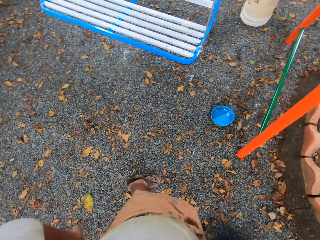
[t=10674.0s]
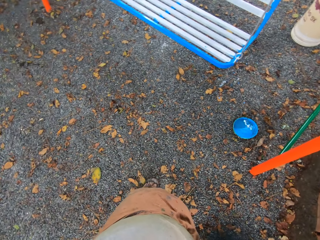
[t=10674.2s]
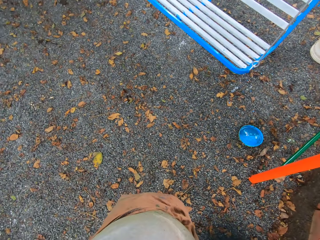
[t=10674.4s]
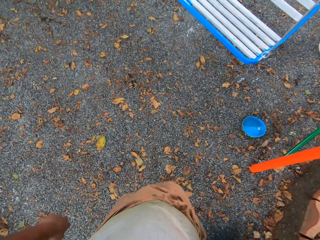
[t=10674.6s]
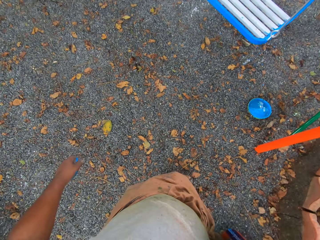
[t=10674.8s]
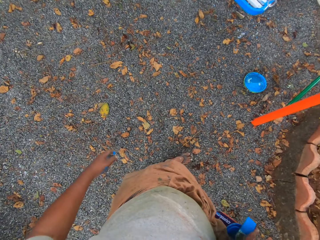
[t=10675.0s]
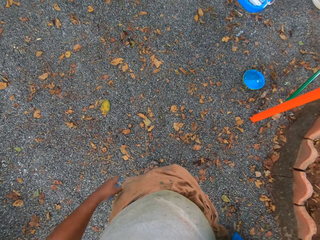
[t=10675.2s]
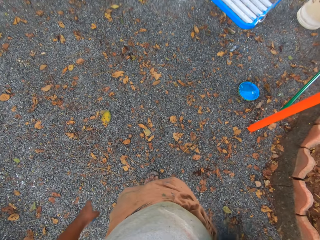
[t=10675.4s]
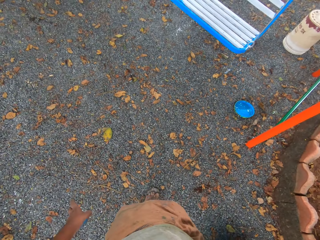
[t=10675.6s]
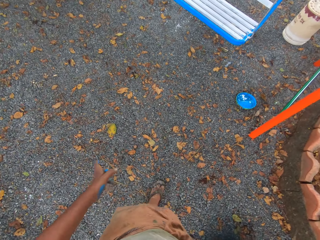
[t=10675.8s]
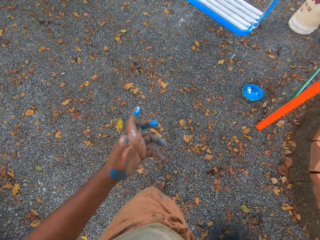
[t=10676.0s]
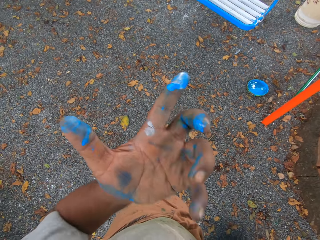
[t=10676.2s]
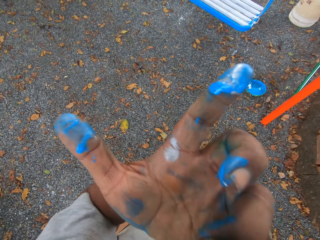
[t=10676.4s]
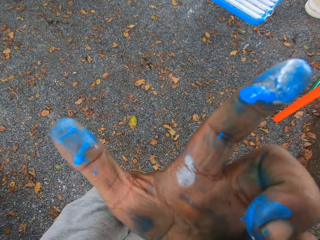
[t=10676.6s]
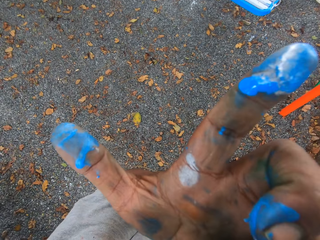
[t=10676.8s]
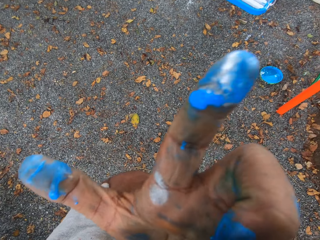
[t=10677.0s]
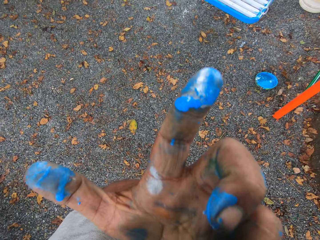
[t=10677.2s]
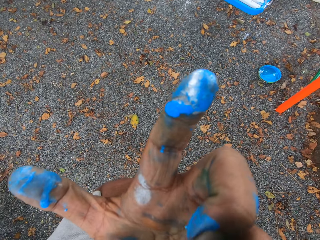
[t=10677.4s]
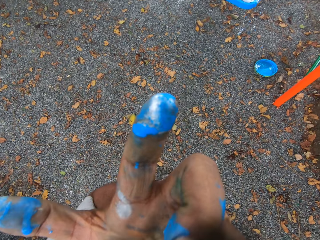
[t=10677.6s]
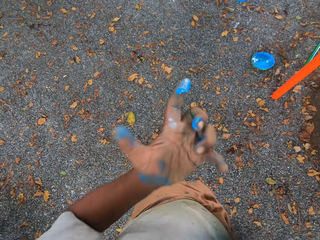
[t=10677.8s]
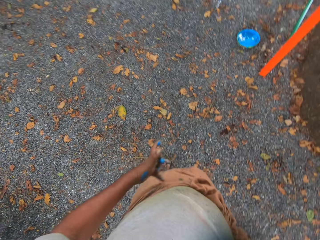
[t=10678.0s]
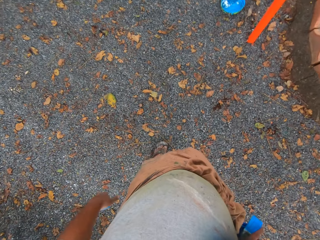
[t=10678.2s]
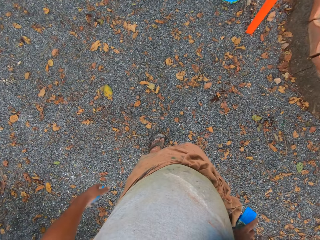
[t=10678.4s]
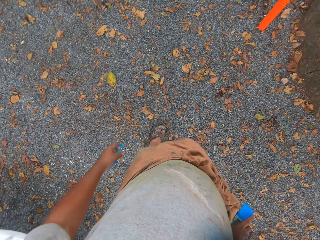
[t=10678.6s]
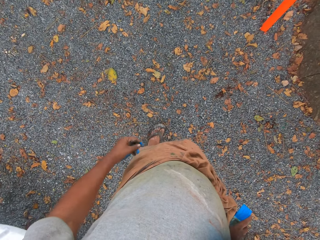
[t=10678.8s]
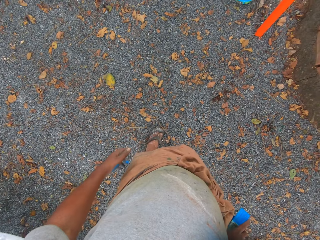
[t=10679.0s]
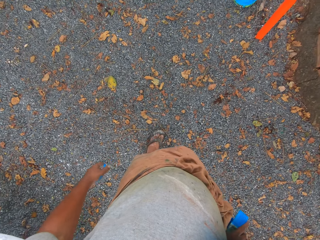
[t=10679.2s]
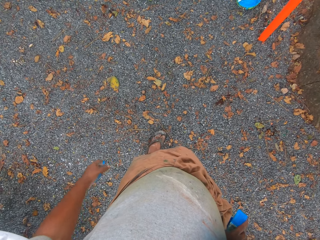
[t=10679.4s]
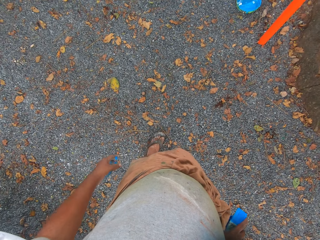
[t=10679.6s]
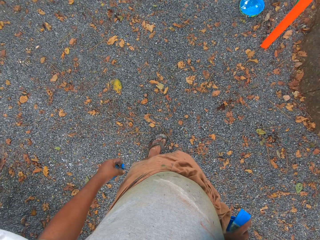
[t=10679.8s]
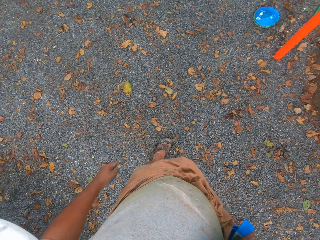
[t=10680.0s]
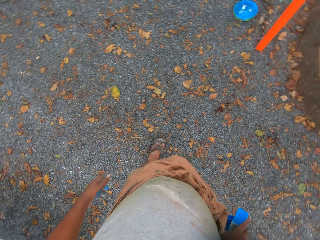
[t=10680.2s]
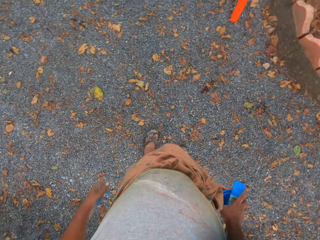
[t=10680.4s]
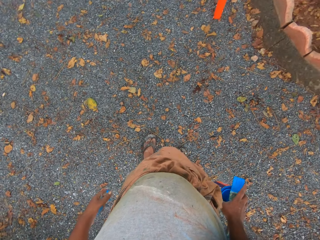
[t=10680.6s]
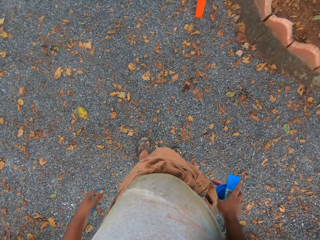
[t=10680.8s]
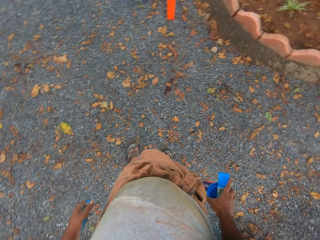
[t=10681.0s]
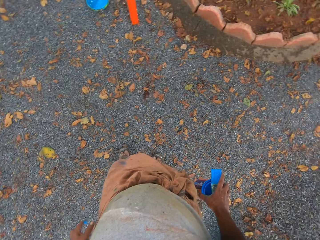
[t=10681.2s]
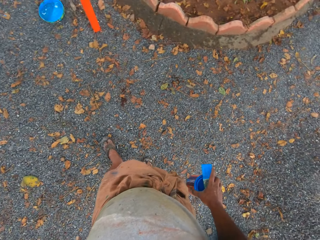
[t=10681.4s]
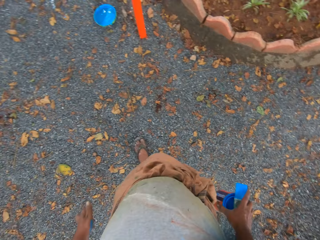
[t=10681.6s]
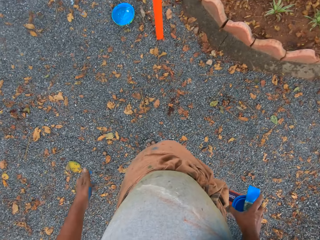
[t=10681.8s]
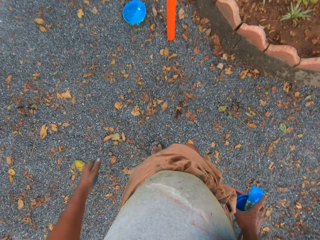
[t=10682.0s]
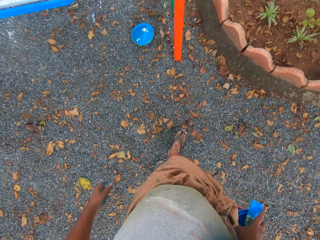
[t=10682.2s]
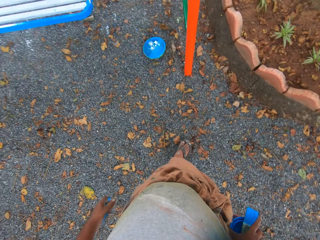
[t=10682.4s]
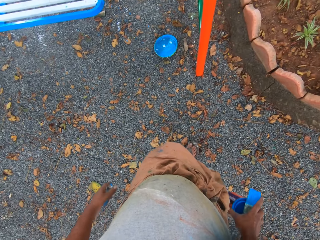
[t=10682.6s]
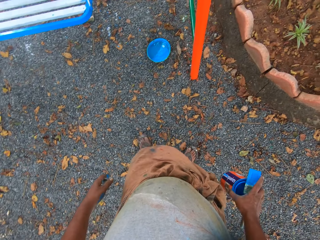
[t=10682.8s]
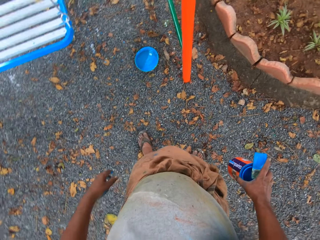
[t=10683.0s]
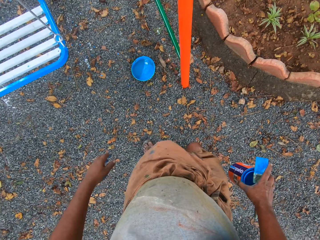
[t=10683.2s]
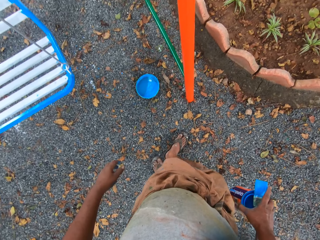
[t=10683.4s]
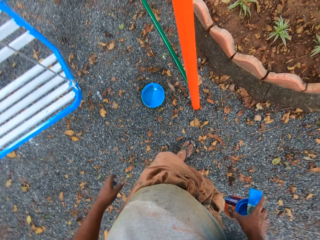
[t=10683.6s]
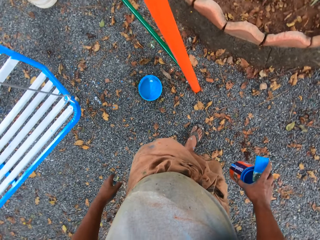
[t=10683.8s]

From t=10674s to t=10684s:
The camera wearer scratches his face with his left hand.

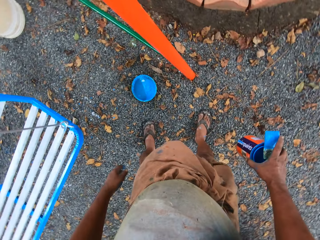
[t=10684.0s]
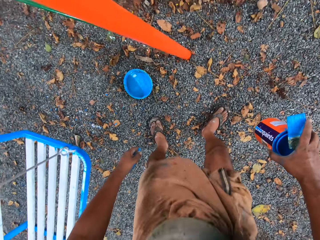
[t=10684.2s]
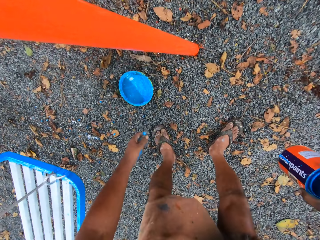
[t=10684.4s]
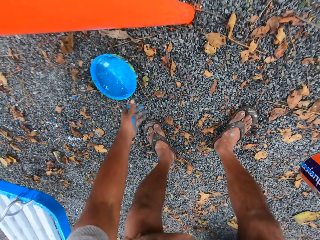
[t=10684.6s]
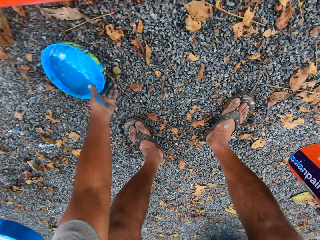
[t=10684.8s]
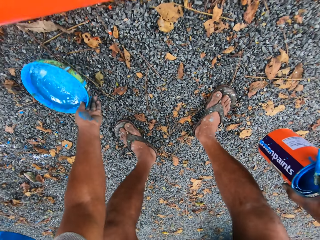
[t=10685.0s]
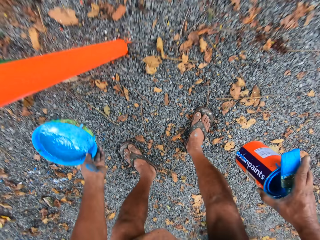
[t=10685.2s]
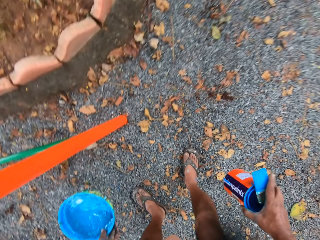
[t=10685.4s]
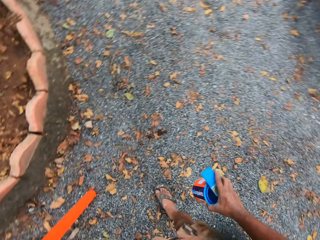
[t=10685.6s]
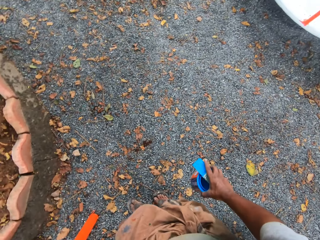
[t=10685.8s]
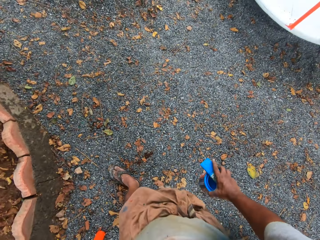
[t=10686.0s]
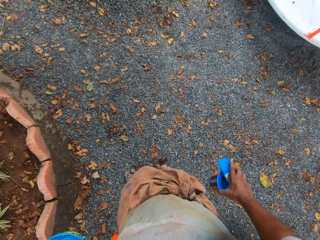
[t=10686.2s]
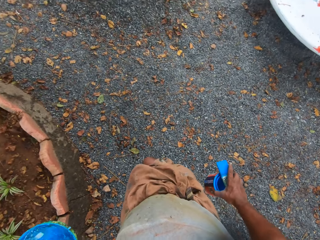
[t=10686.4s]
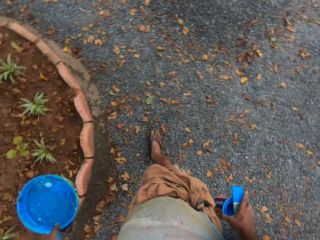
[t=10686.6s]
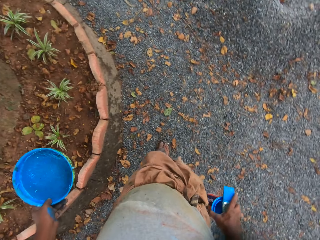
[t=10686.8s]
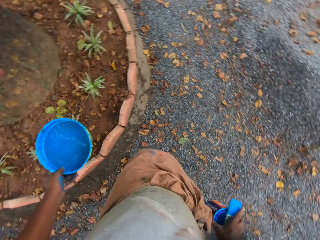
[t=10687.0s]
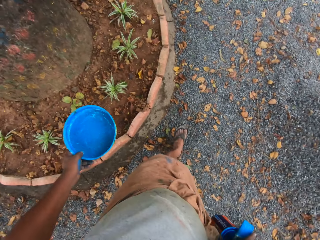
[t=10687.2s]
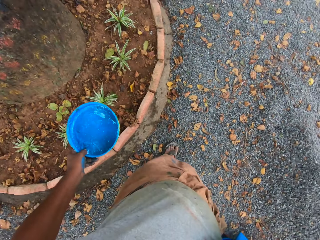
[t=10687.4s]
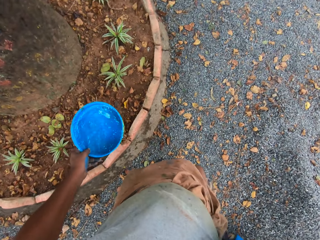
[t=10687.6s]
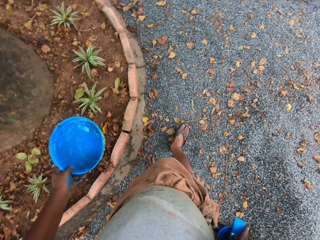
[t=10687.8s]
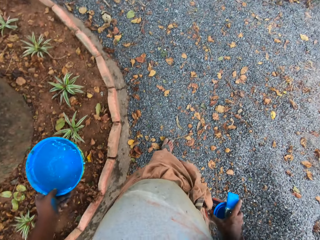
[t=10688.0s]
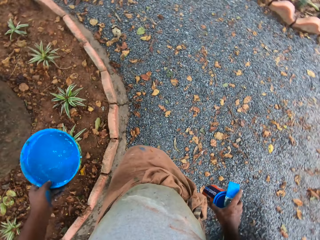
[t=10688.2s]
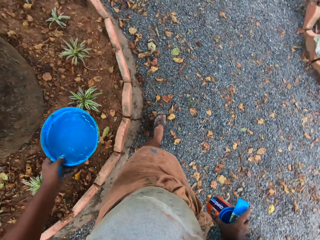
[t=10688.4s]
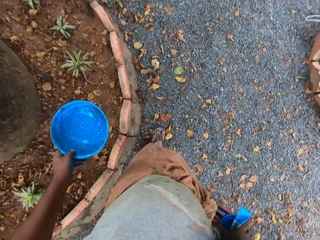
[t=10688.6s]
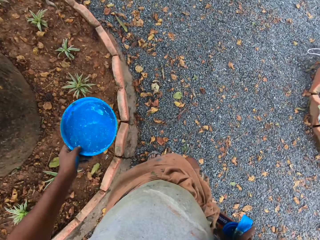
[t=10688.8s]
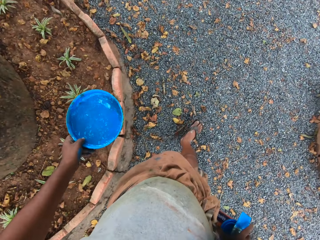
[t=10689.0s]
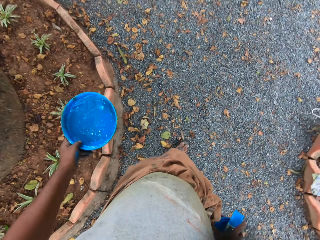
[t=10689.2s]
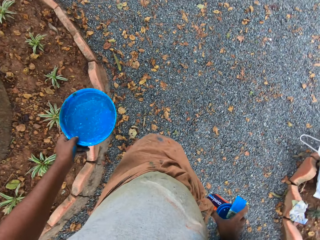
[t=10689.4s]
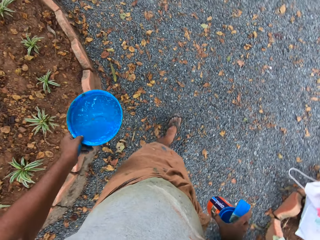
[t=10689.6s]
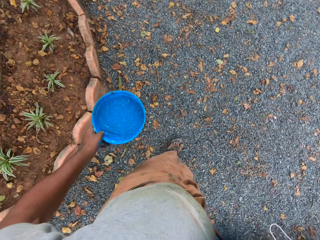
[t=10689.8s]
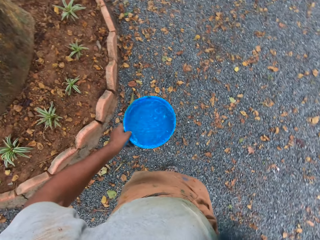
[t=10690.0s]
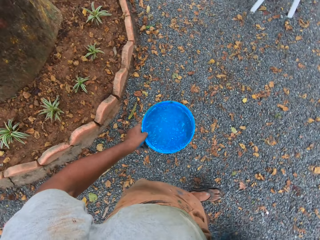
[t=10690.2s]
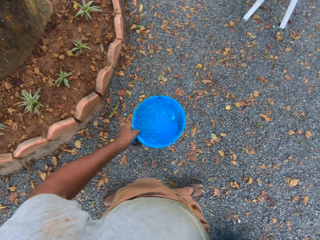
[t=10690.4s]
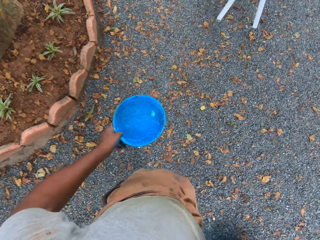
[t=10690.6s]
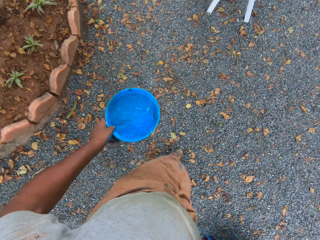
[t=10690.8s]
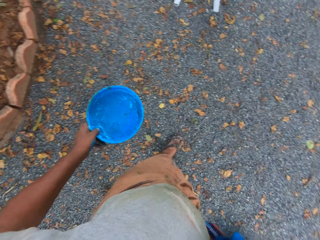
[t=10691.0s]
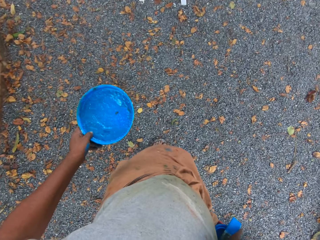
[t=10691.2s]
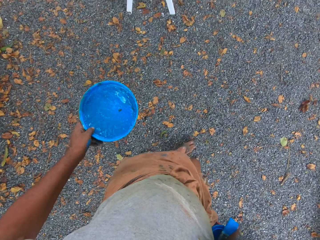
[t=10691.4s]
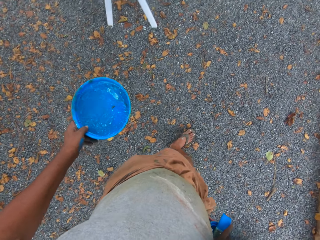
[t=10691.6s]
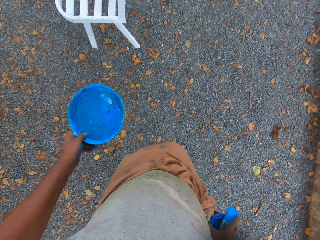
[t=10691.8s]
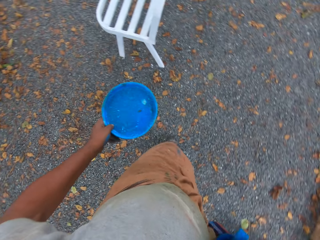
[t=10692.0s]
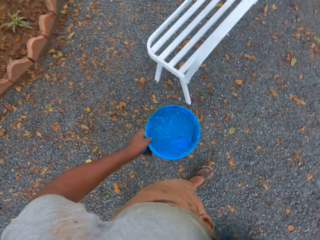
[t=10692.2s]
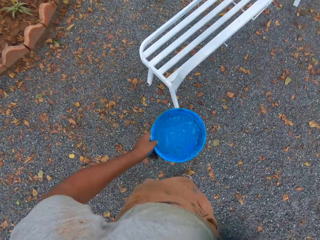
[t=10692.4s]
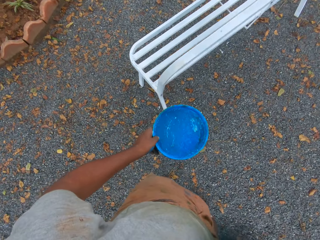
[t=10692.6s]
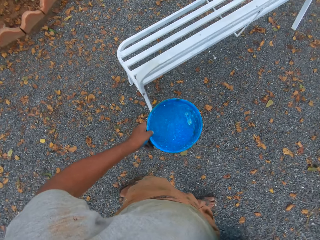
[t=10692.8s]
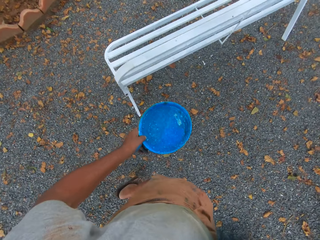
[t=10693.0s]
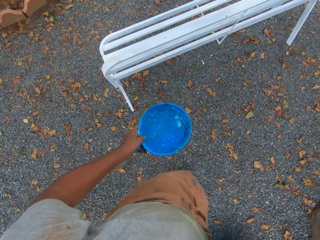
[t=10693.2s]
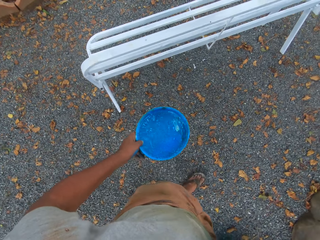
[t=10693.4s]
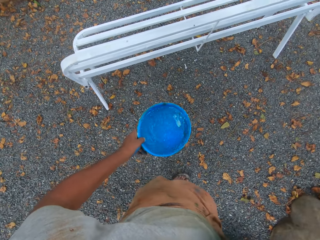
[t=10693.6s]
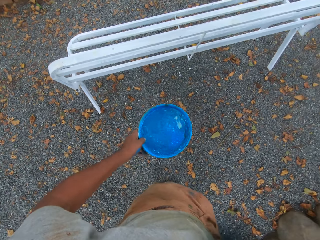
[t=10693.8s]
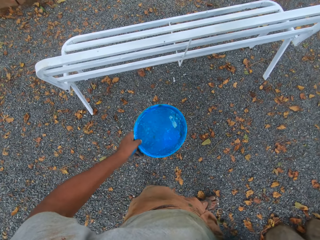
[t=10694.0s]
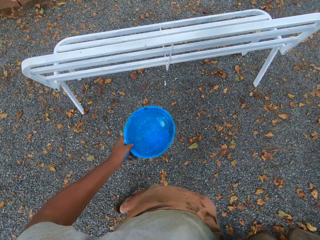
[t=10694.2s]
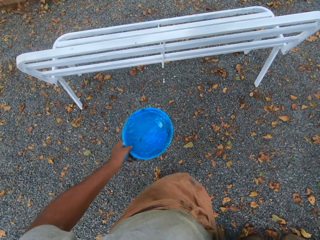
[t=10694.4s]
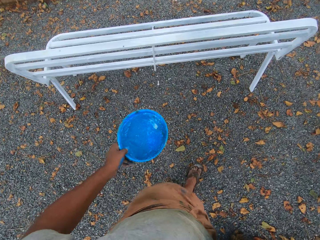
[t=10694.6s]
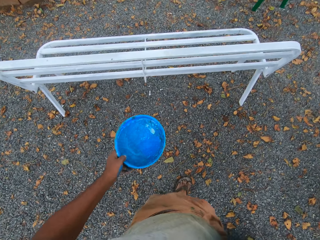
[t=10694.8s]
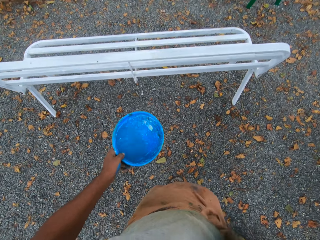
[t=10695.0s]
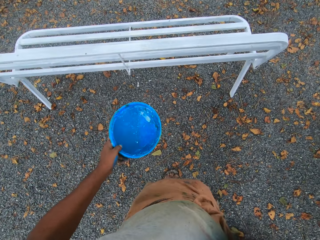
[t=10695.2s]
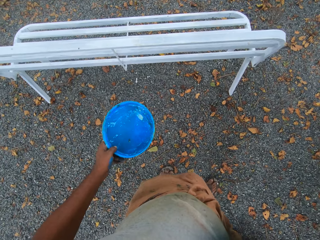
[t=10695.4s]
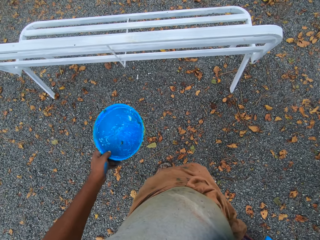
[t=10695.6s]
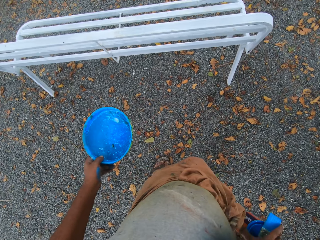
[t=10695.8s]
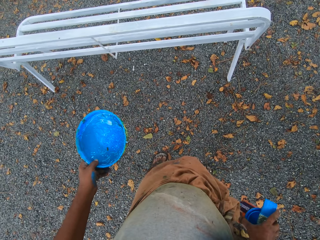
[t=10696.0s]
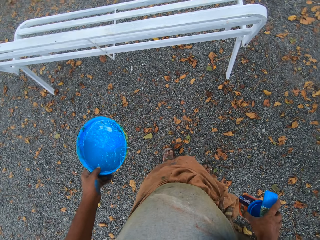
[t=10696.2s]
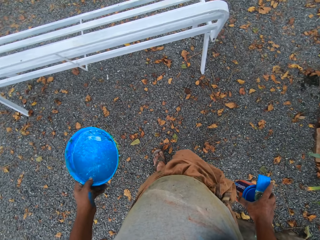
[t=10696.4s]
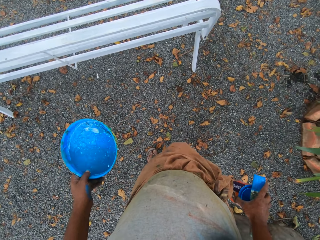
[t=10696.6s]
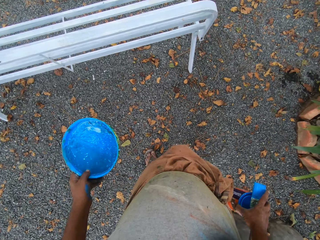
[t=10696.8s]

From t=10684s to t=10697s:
The camera wearer carries a container from the ground with his left hand. He walks to another seat in the compound.
